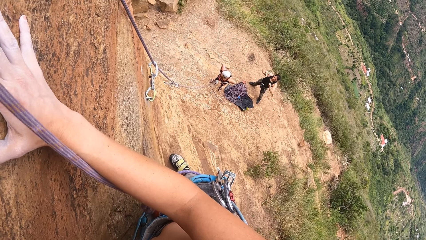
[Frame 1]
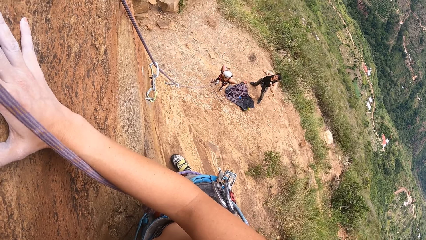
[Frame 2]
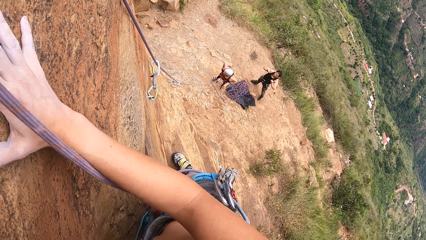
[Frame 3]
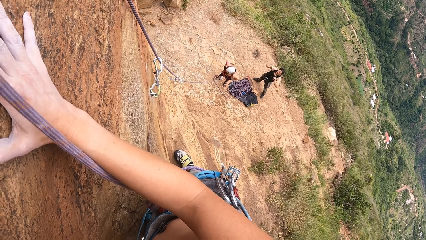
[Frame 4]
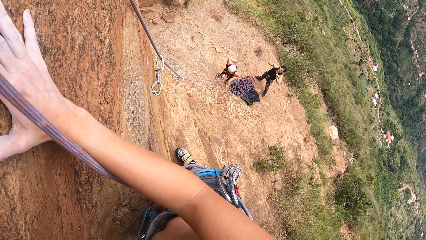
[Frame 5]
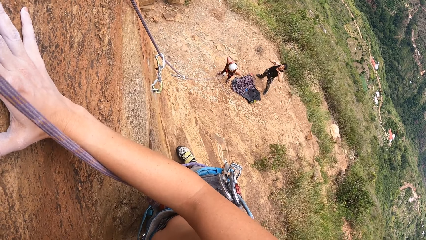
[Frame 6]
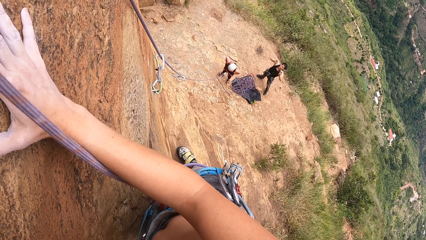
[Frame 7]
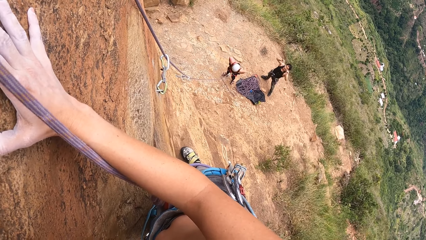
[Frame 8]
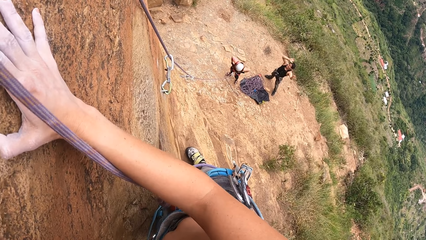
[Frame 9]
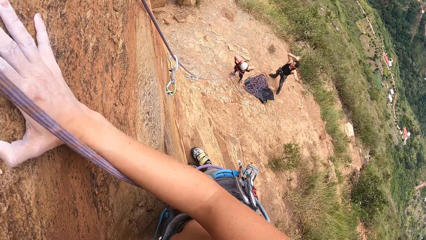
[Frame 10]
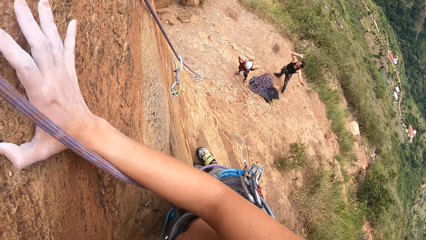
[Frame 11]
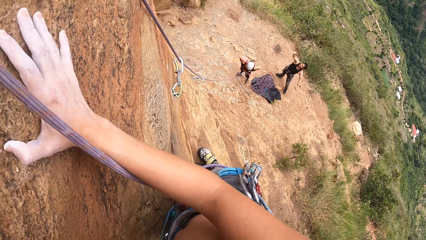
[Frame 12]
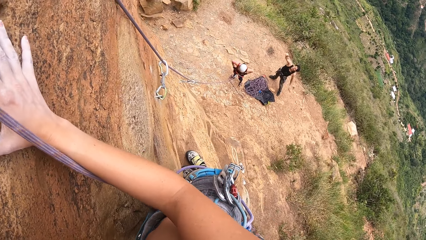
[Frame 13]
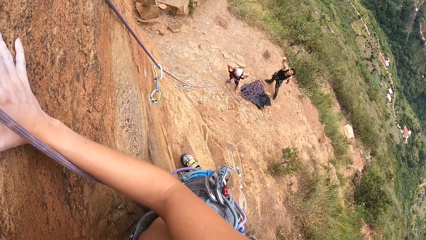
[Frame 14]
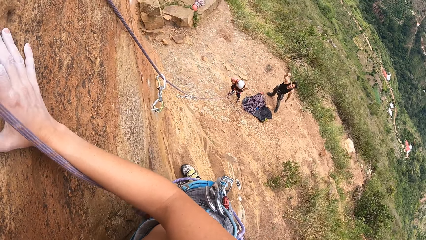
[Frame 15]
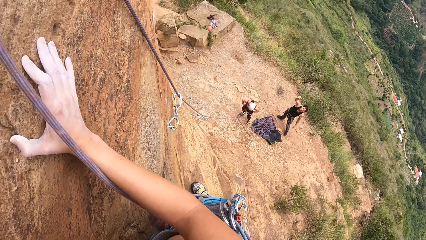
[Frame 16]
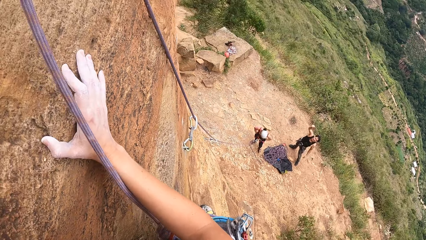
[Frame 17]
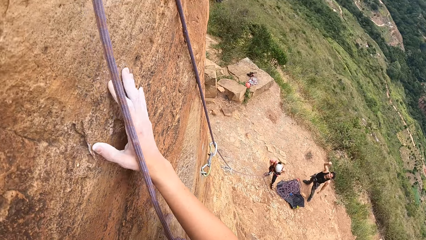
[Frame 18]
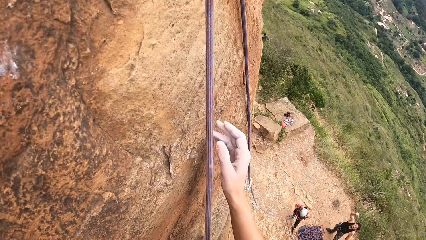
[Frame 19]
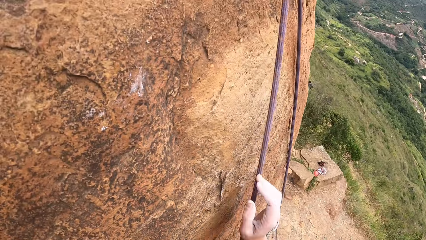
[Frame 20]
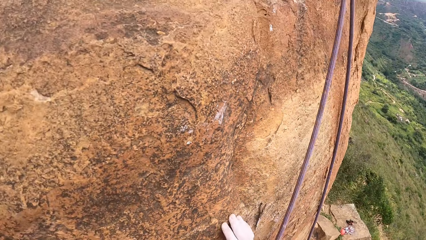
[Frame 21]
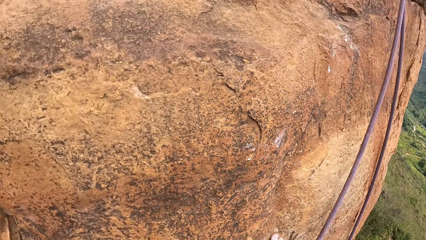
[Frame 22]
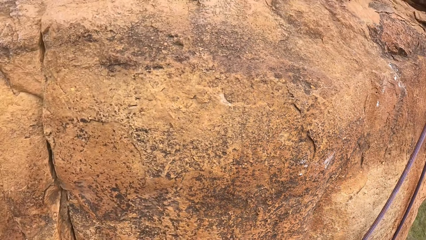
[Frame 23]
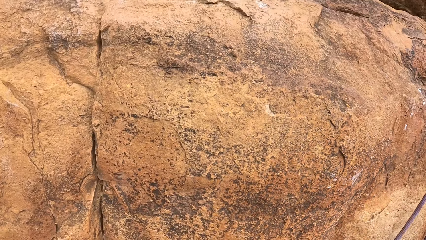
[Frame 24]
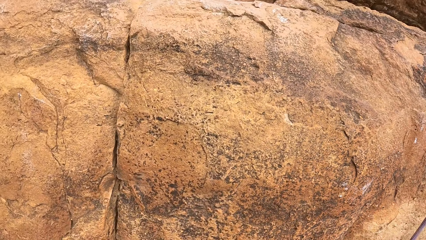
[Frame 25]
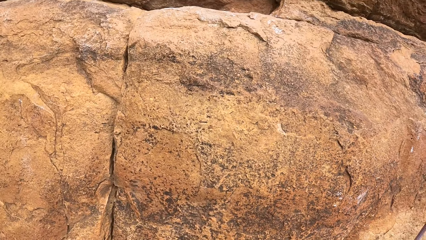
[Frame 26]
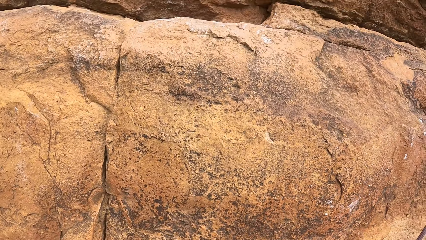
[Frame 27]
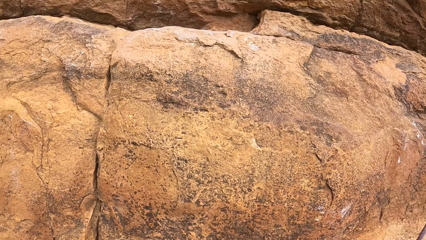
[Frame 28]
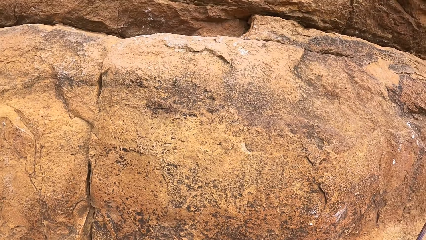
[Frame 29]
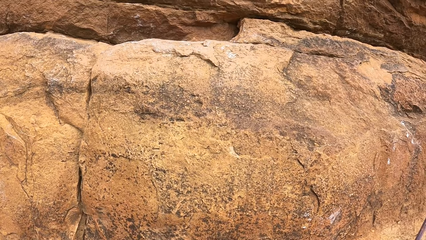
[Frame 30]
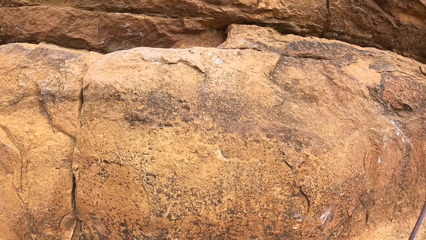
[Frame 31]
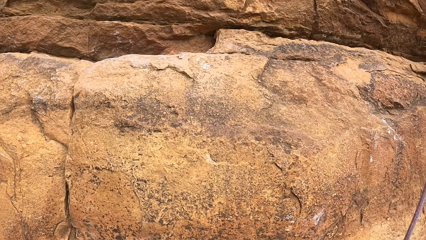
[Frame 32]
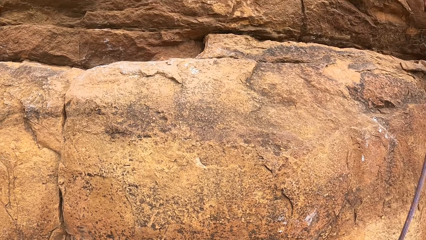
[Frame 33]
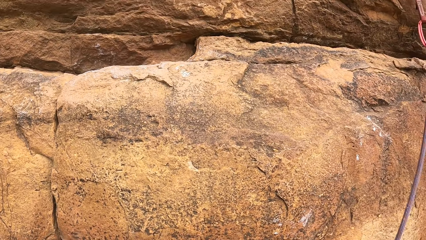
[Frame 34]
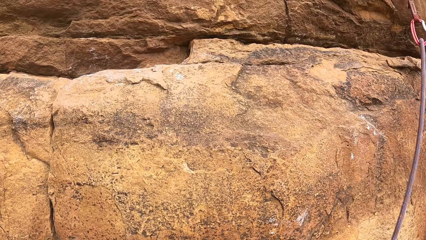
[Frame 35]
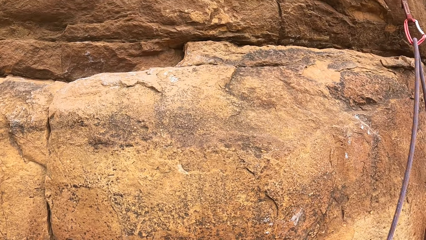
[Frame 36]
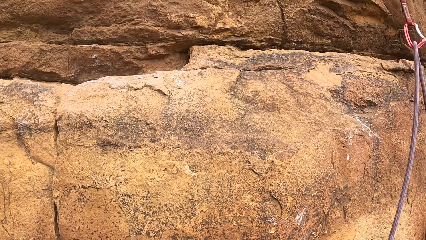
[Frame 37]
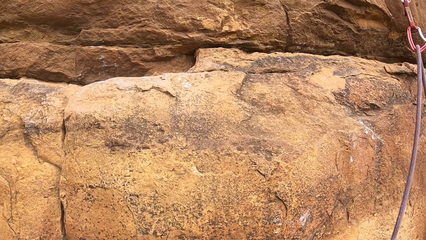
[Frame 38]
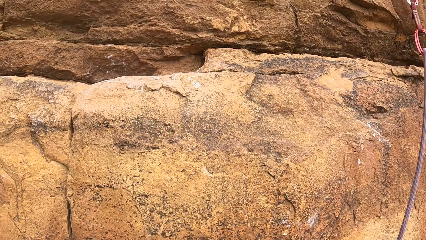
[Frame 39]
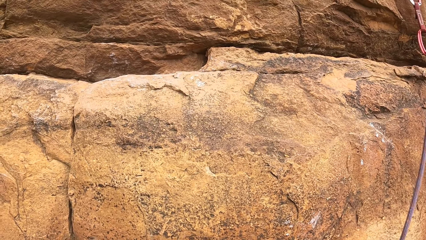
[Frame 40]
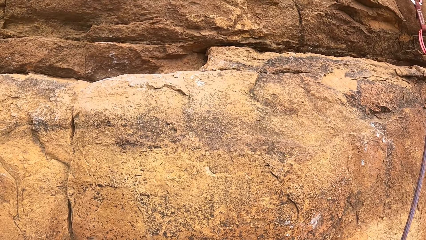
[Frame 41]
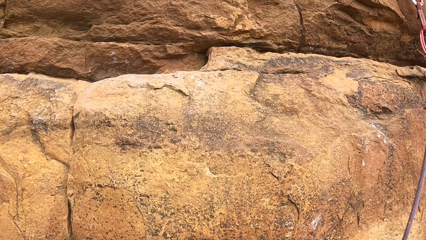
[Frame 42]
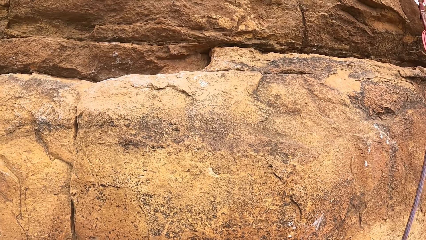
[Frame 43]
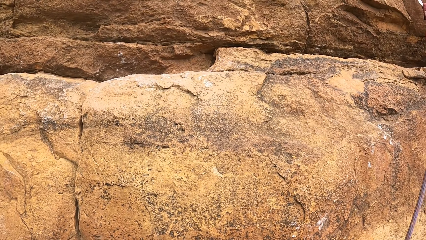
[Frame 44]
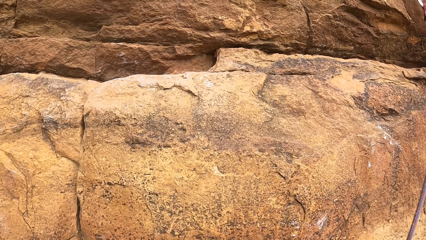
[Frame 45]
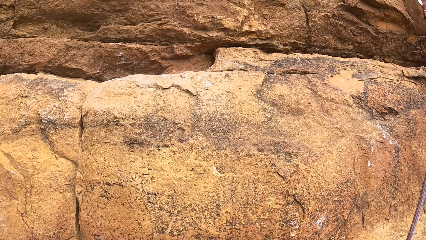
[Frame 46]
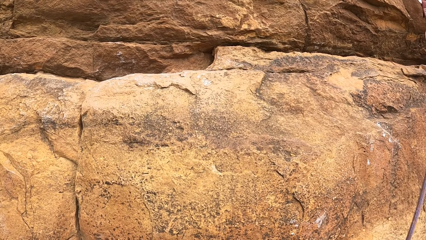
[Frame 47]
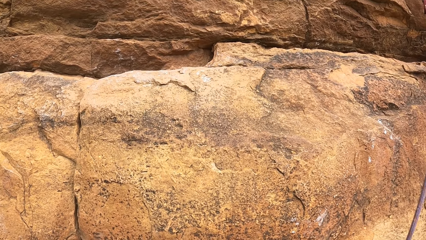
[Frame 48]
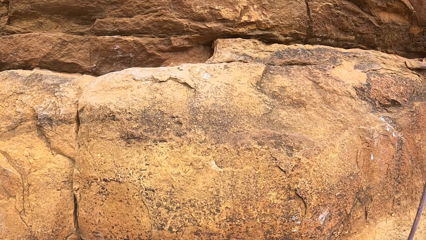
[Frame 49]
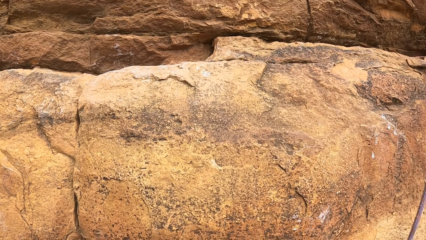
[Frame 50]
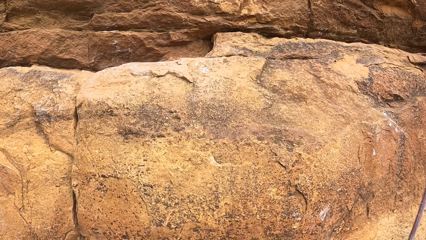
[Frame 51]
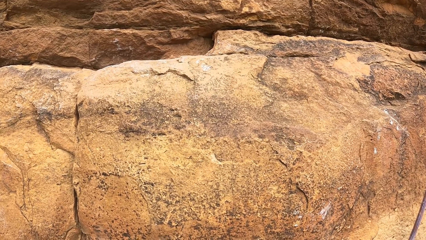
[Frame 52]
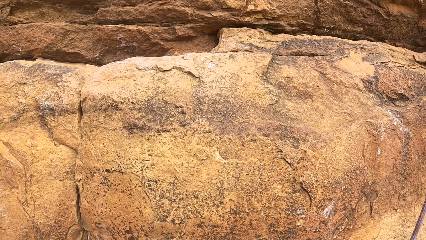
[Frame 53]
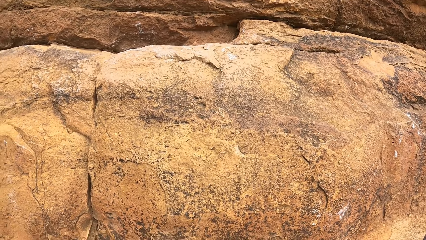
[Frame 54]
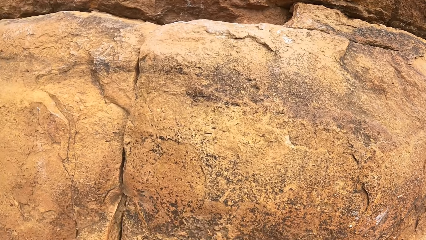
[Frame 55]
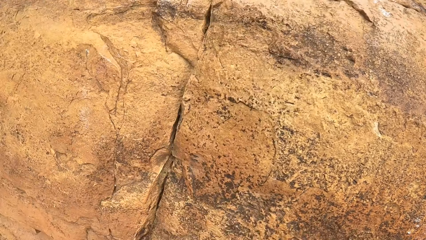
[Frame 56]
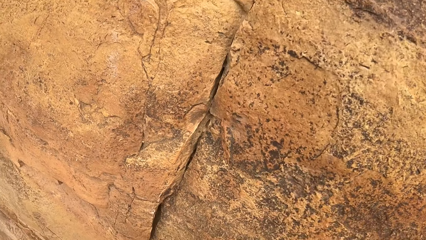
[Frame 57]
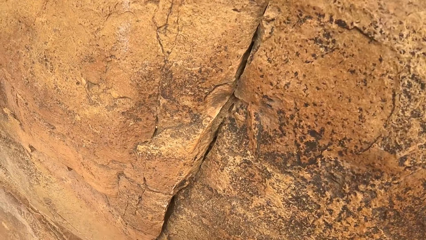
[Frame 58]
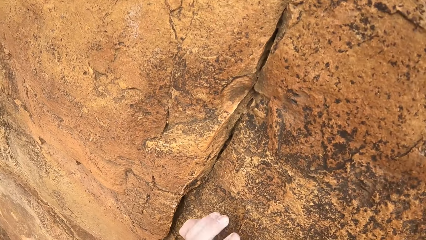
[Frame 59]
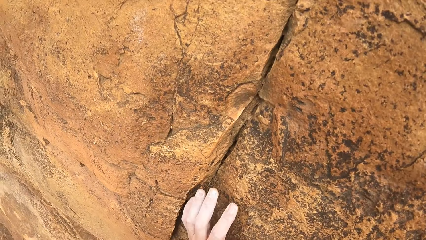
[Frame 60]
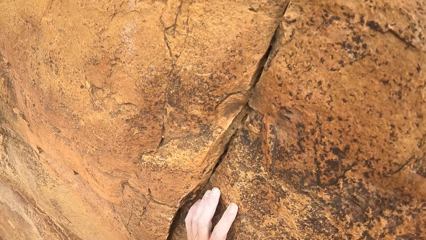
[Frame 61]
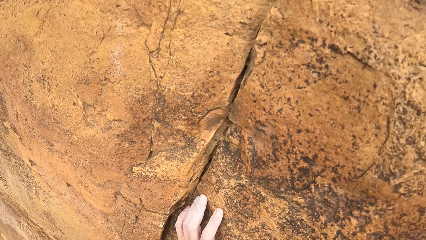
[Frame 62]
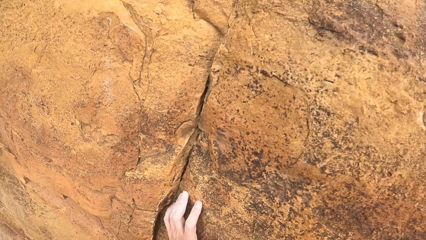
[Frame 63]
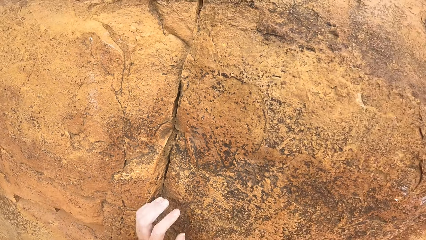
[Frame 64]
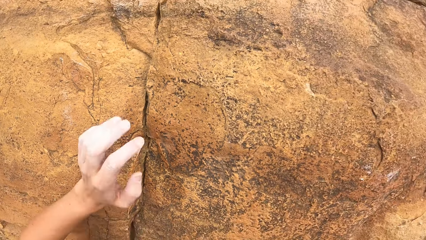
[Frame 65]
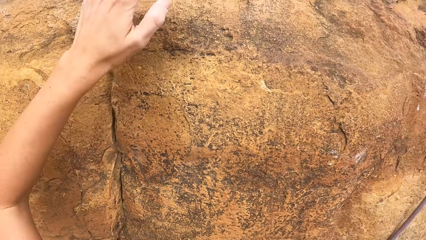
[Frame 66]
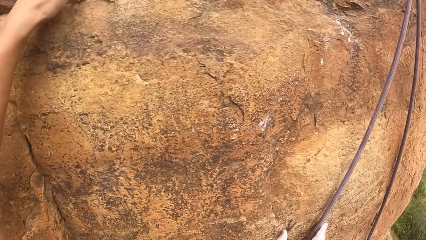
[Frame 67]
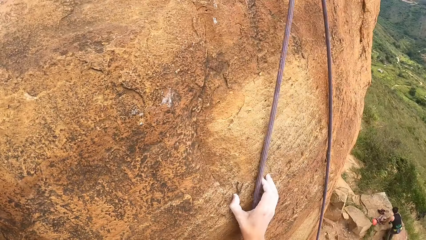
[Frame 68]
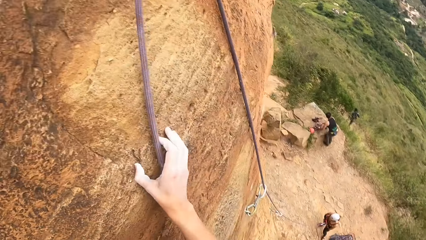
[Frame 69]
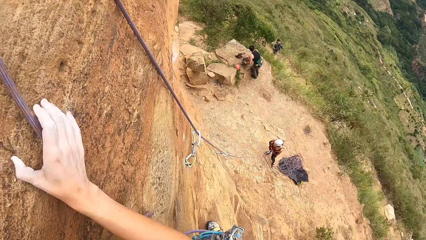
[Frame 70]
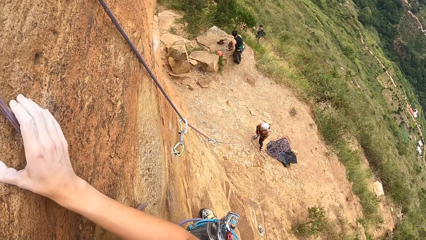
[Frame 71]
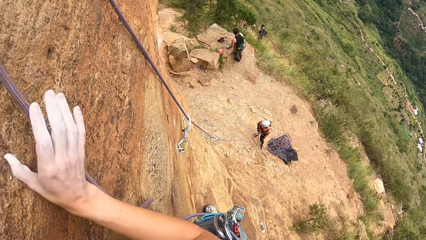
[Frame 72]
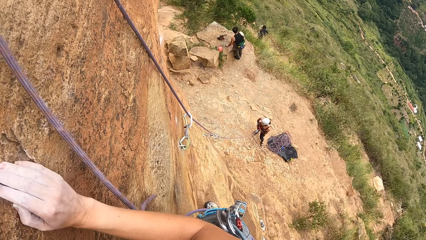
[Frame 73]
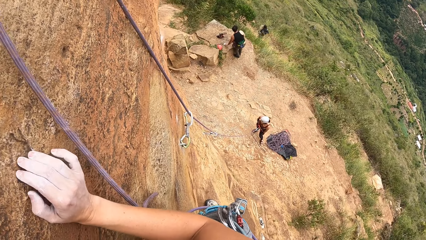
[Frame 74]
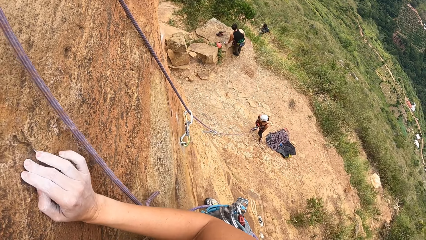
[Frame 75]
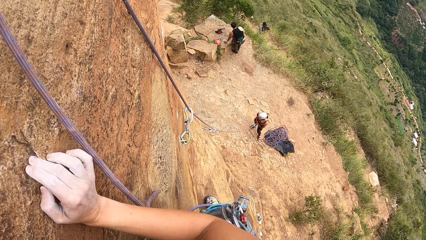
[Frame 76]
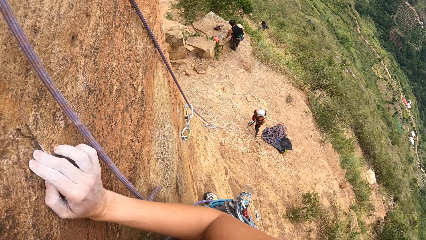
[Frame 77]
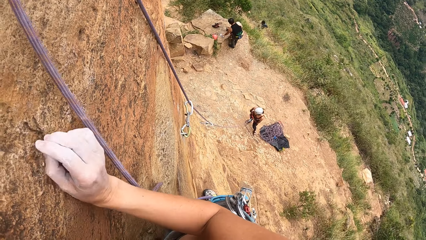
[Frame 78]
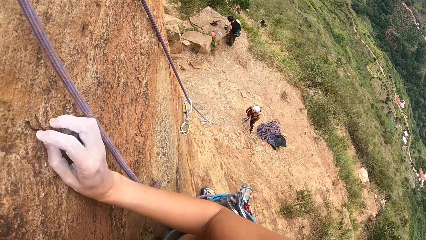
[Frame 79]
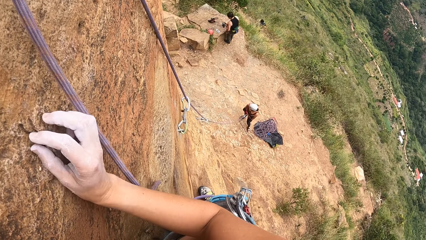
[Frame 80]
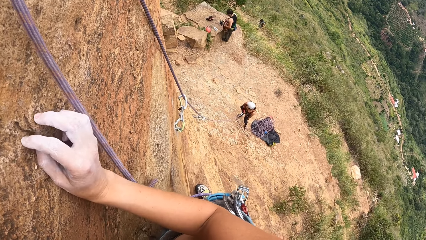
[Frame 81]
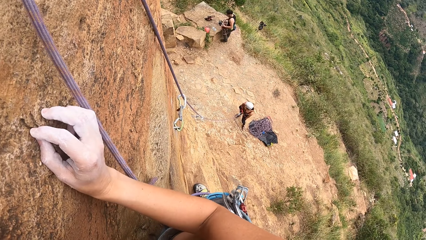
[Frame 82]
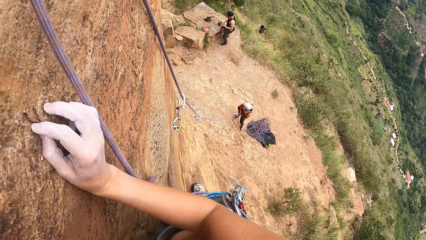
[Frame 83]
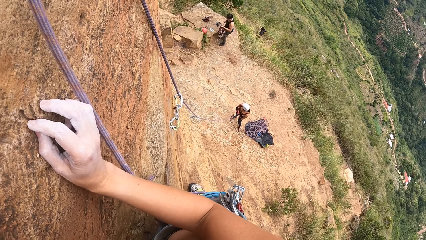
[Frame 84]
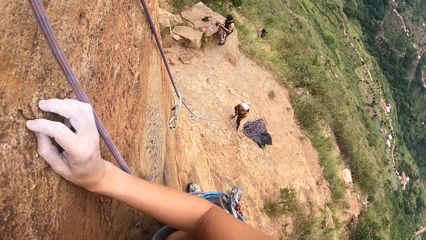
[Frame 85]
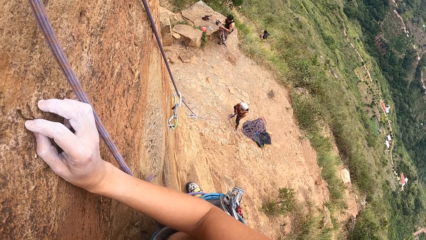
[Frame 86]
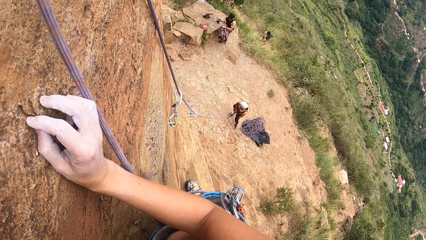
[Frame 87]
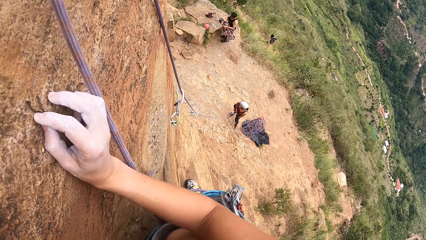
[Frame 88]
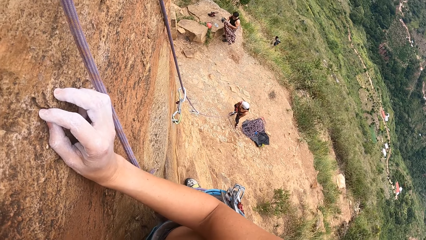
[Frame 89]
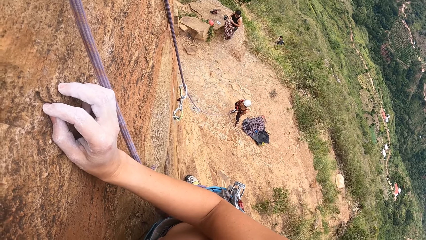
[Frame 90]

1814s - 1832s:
The camera wearer looks around the rock. They hold the rock and touch the rock. A person drops something. The person puts on the cloth.
